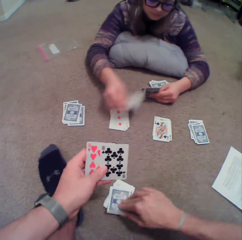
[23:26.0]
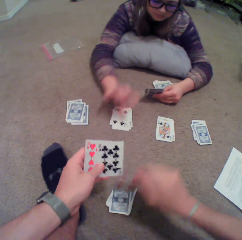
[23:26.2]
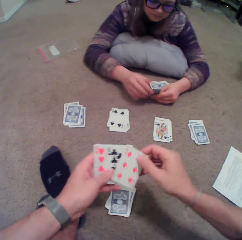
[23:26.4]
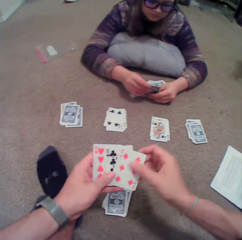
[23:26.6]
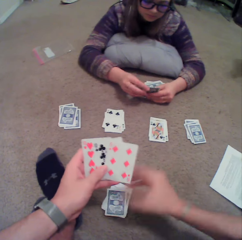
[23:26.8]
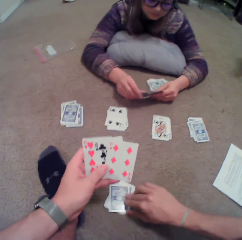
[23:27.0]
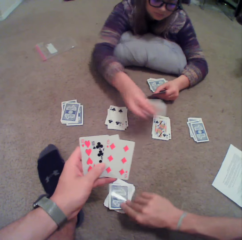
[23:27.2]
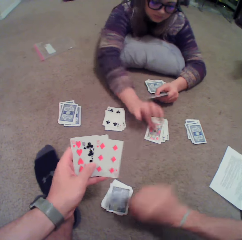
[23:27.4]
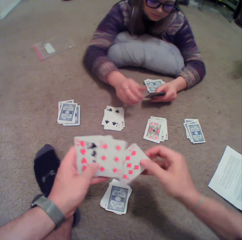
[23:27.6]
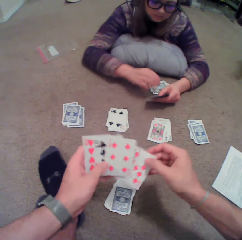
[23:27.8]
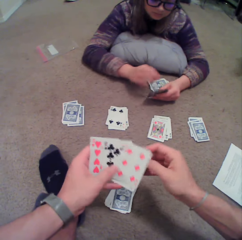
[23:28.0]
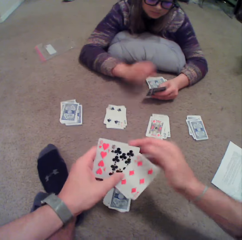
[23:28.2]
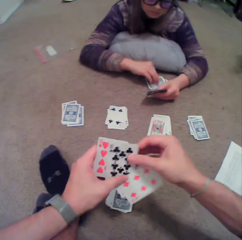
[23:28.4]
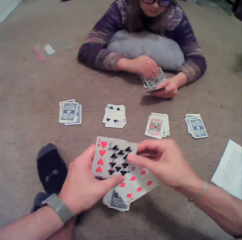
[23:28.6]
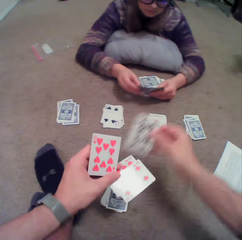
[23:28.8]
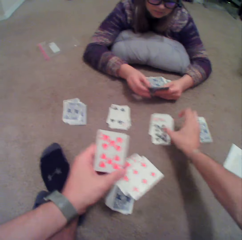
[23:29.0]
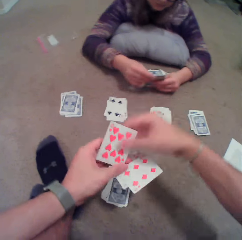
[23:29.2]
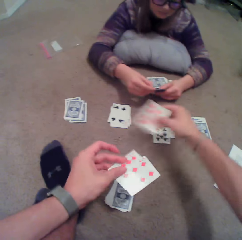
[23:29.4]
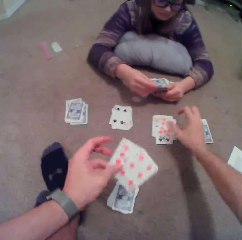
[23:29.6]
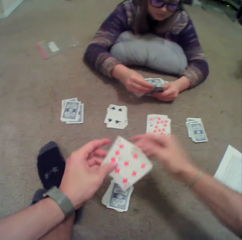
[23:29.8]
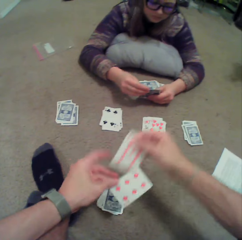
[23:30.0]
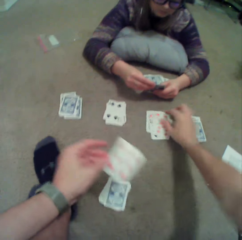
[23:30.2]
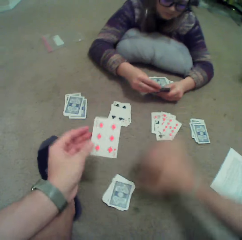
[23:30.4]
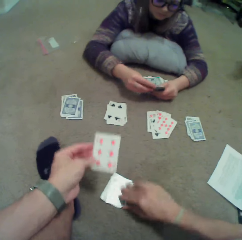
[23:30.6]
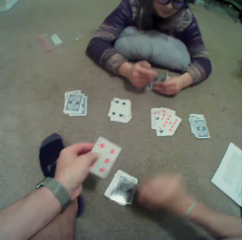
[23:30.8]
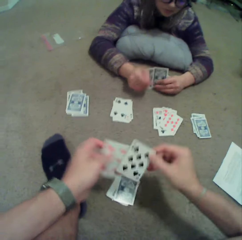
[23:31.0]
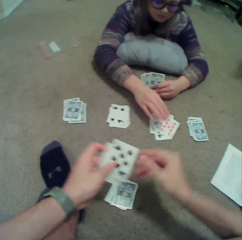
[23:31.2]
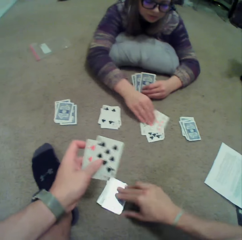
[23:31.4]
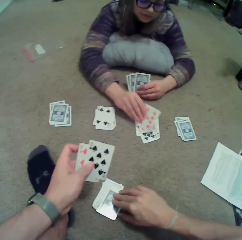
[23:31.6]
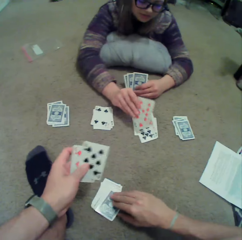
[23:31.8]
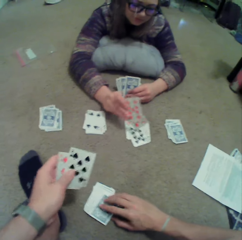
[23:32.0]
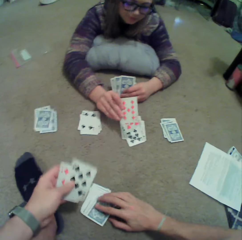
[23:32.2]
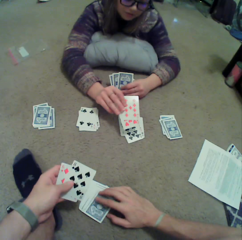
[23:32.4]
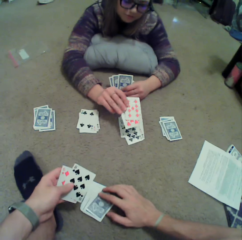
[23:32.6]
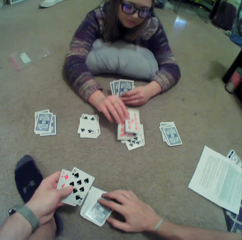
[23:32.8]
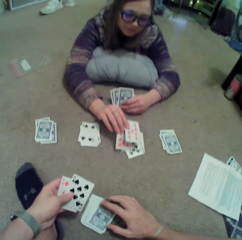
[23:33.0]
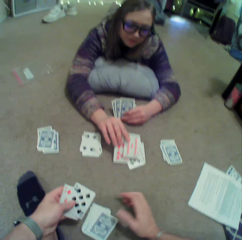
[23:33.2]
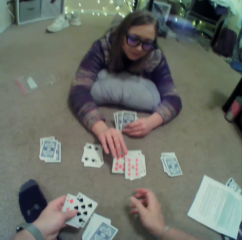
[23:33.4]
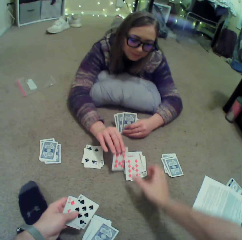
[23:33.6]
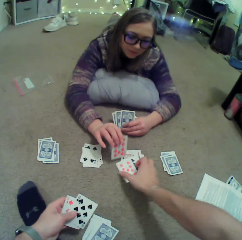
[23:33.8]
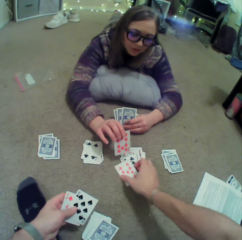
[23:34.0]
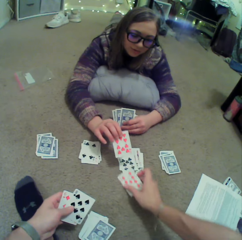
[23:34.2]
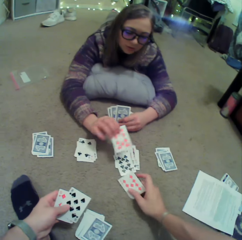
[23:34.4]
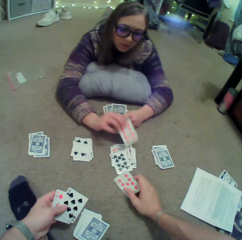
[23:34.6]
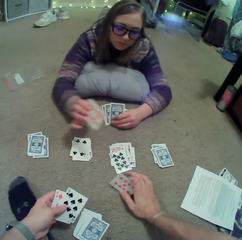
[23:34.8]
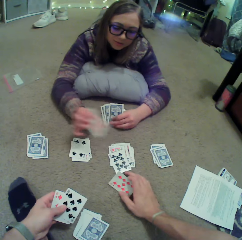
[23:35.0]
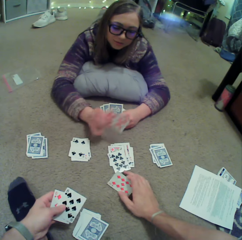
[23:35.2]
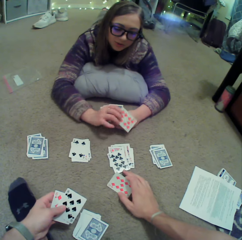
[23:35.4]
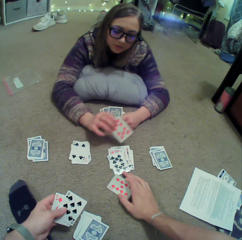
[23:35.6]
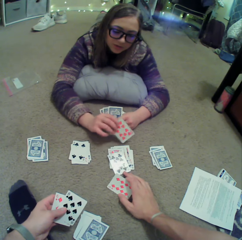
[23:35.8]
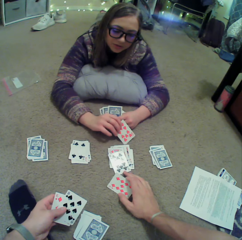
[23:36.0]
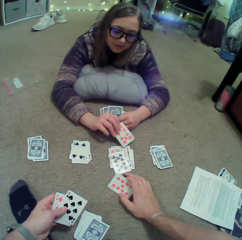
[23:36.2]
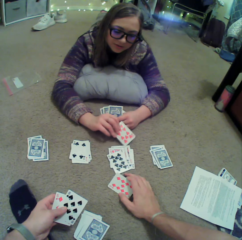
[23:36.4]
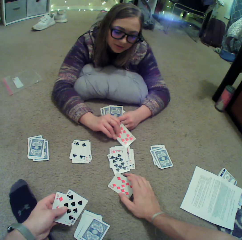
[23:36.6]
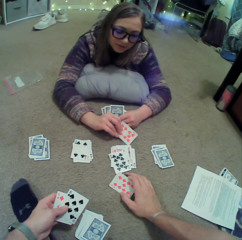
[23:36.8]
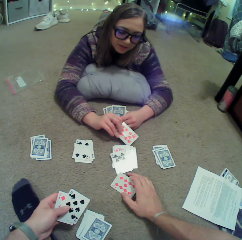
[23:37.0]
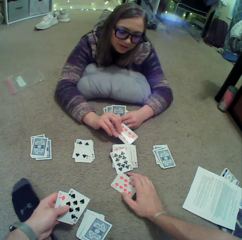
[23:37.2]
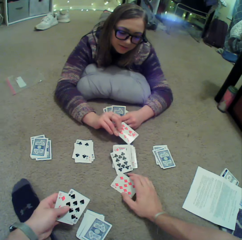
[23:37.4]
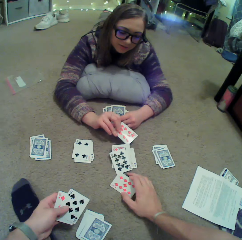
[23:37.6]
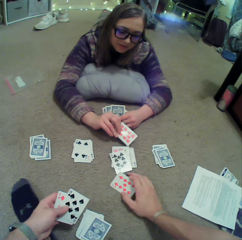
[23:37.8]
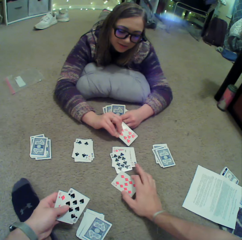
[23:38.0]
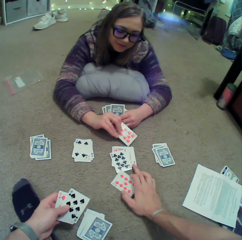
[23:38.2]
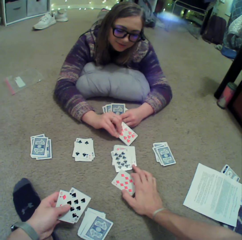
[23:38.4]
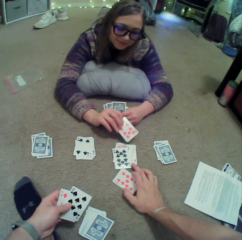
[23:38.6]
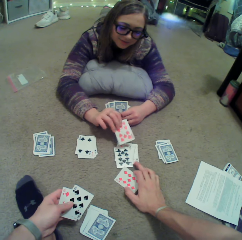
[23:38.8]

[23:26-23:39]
A person puts a card on the floor. The camera wearer picks up the card. They pick up the card again. The person puts the card on the floor again. The camera wearer puts the card on the floor repeatedly. They pick up the card. The person picks up a card on the floor, touches the card. The camera wearer touches the card. They pick up a card on the floor. The person sways a card.

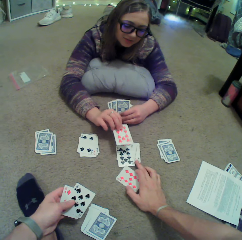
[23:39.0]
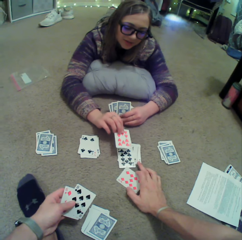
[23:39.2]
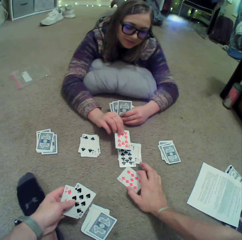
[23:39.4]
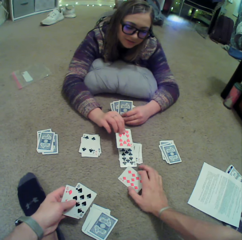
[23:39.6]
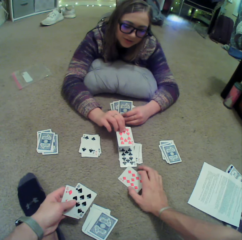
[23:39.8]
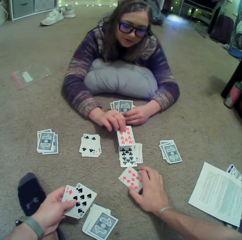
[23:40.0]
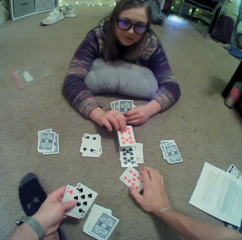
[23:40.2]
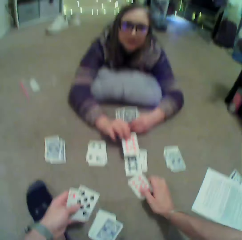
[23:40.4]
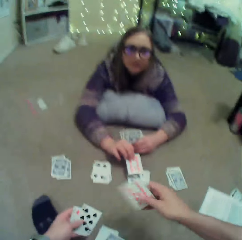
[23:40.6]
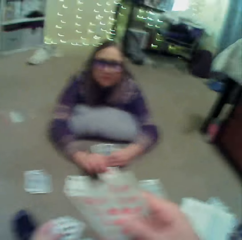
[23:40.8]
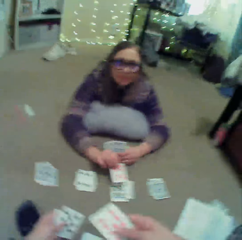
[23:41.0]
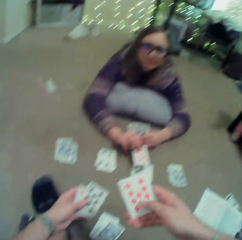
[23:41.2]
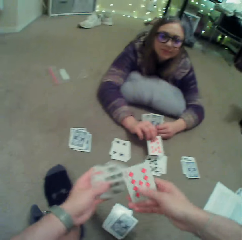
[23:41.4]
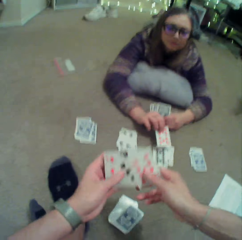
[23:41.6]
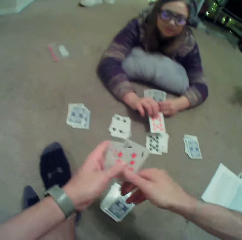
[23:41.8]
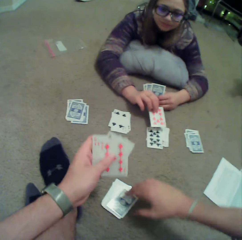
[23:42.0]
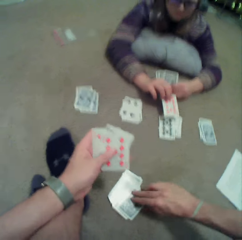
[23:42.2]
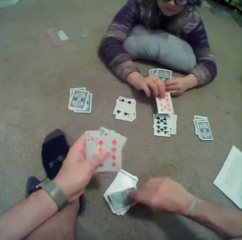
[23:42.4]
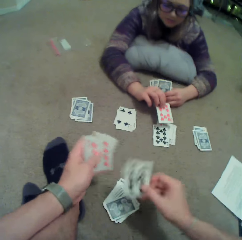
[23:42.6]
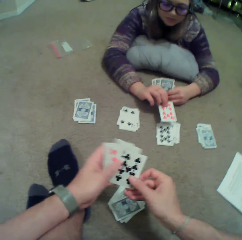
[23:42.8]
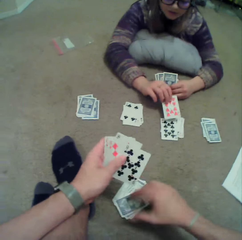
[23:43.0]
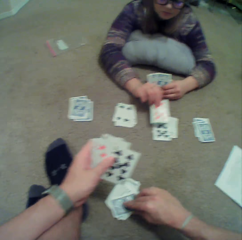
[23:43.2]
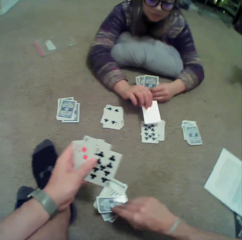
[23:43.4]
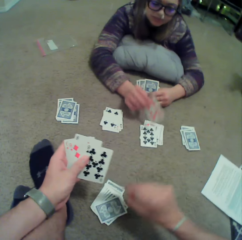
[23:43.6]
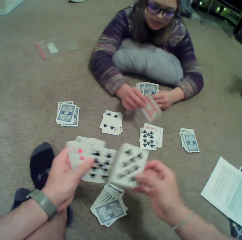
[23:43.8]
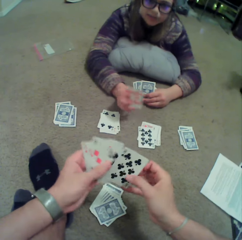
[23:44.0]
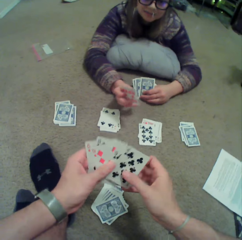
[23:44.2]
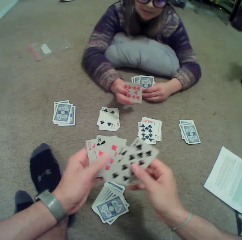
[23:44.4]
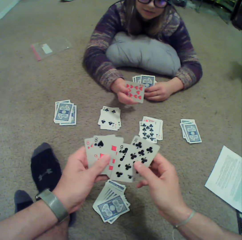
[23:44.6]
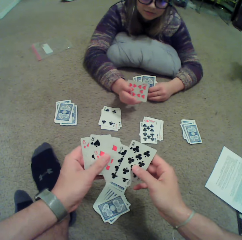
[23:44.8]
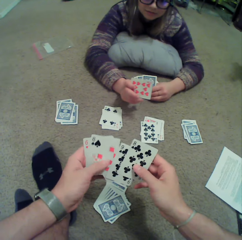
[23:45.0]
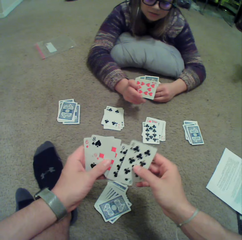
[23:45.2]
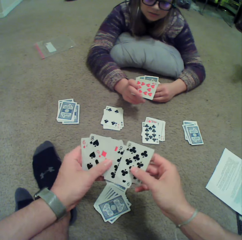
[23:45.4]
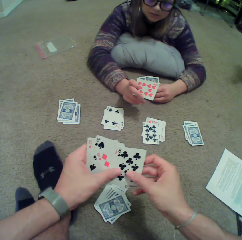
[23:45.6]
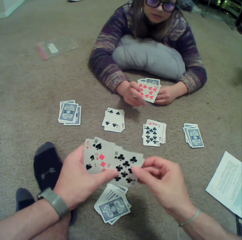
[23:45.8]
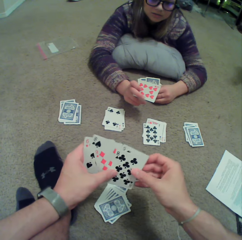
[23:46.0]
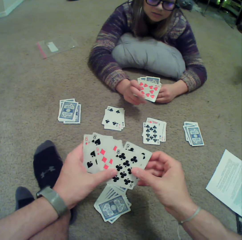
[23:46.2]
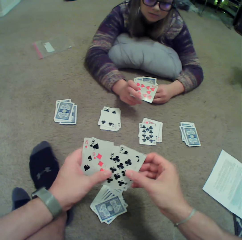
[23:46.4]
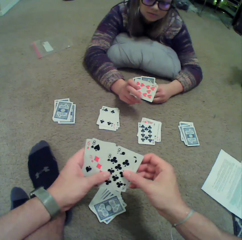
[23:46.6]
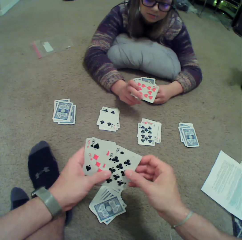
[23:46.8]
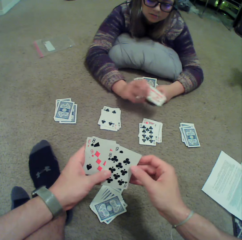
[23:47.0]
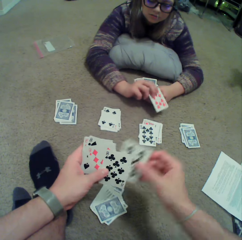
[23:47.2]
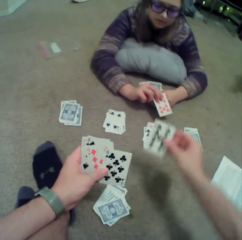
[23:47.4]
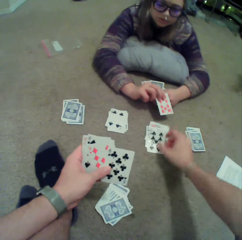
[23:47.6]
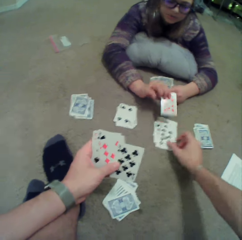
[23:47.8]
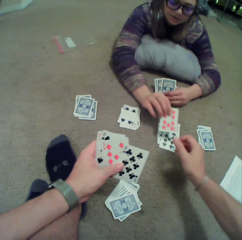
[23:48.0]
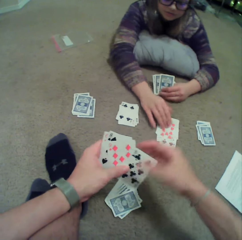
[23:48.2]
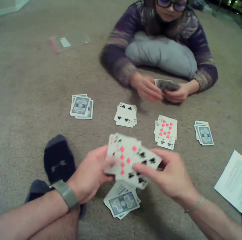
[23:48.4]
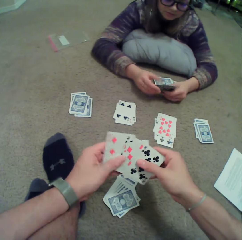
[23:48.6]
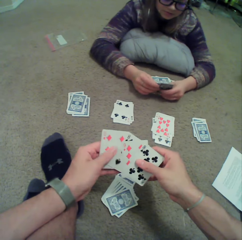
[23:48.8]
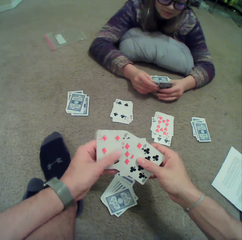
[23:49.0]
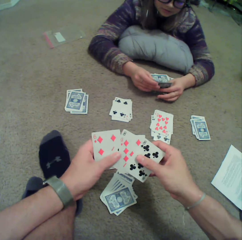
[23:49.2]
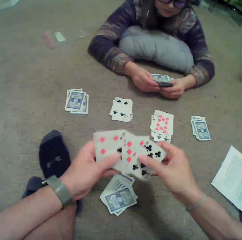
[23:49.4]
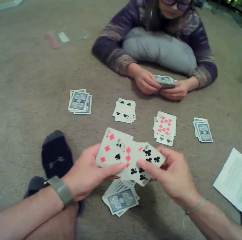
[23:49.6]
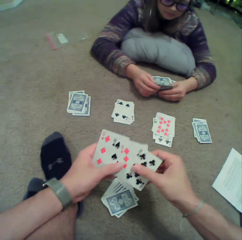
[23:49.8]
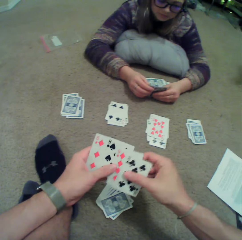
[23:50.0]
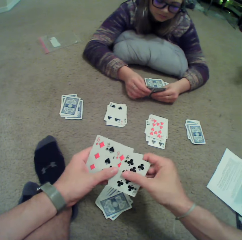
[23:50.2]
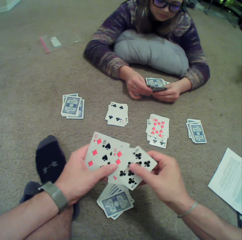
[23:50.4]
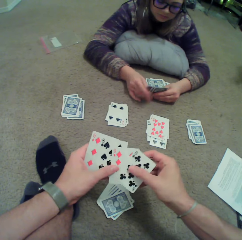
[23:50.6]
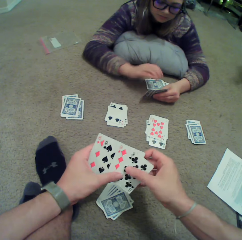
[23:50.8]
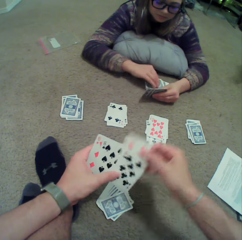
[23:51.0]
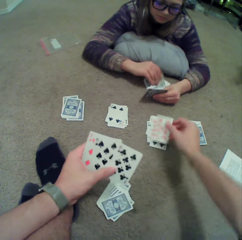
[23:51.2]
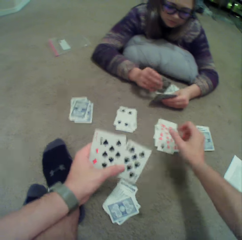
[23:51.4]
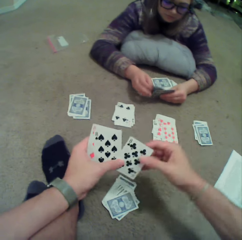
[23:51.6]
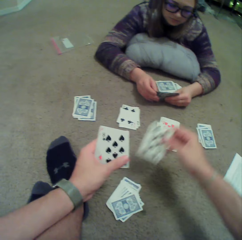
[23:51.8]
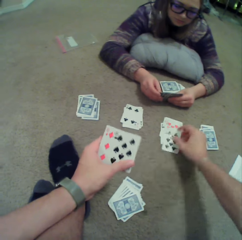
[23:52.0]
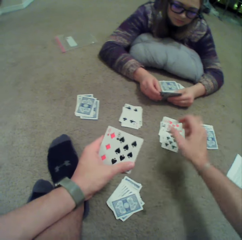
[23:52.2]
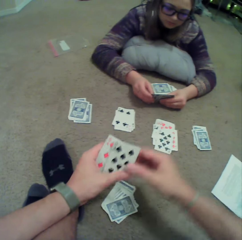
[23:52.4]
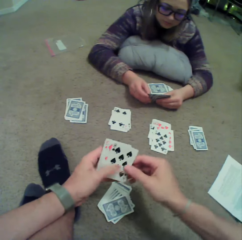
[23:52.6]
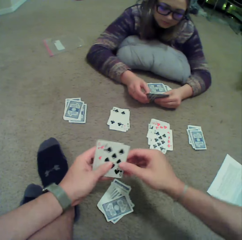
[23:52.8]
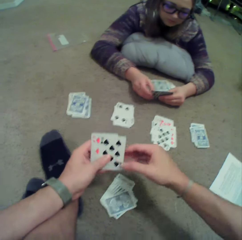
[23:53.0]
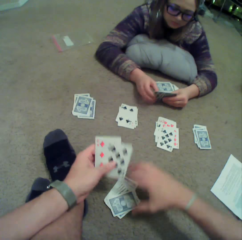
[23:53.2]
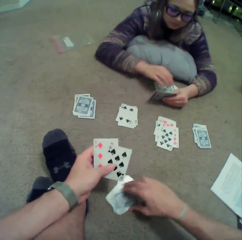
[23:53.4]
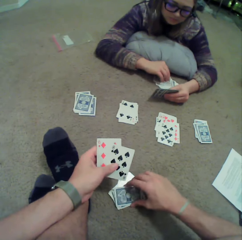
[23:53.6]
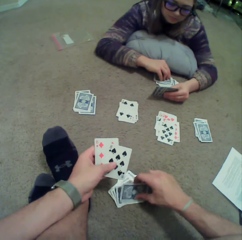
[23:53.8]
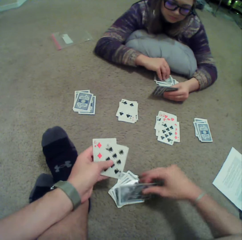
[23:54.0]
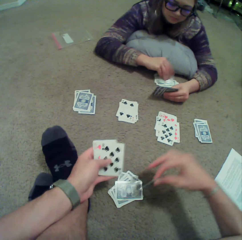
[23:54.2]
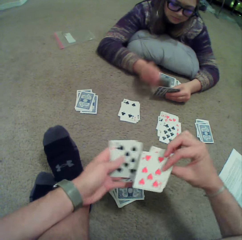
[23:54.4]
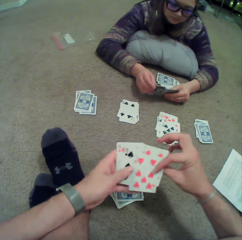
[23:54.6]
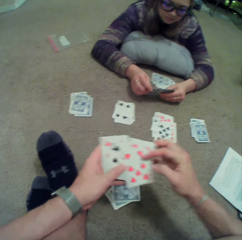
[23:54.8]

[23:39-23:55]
The camera wearer picks up a card on the floor repeatedly. They arrange the cards. They put a card on the floor. The person puts the card down. The camera wearer puts a card on the floor again. They arrange the cards. They put a card on the floor. They put a card on the floor again. They pick up a card on the floor. The person picks up the card.
